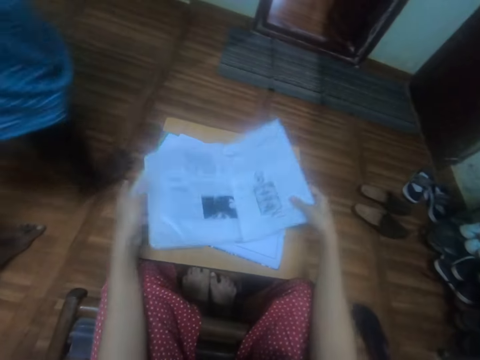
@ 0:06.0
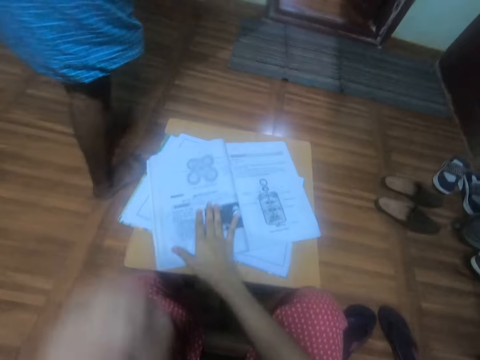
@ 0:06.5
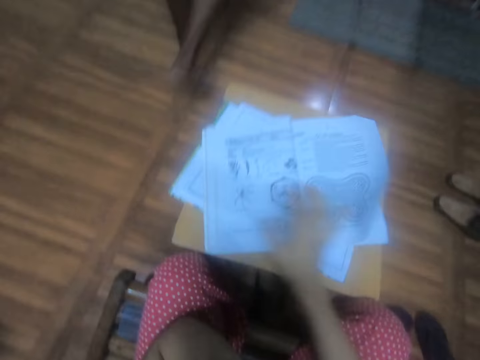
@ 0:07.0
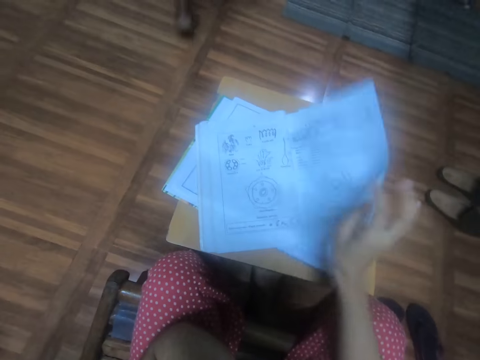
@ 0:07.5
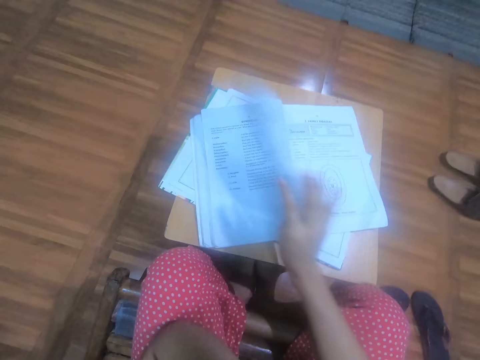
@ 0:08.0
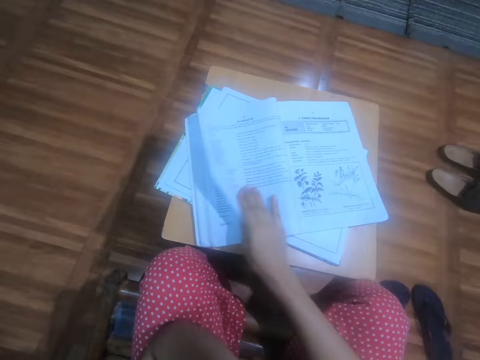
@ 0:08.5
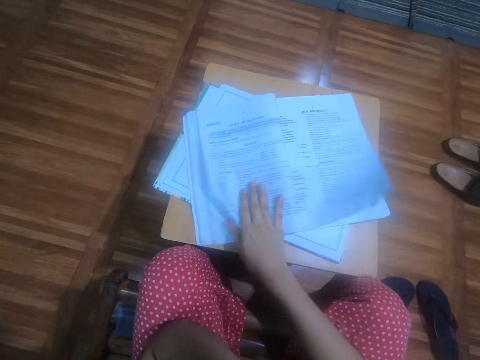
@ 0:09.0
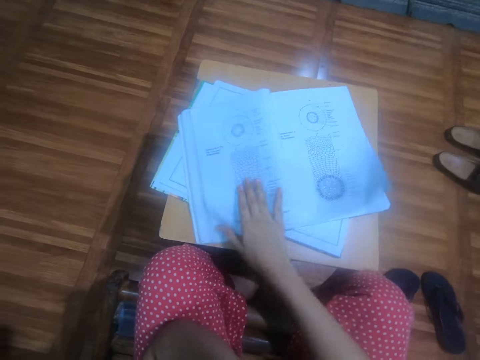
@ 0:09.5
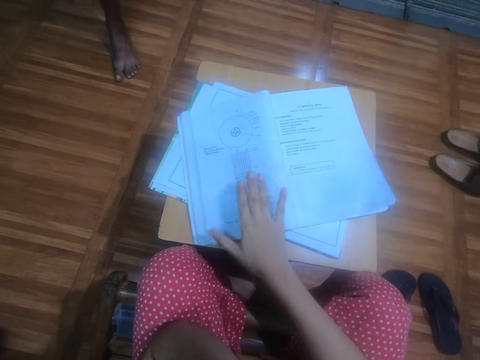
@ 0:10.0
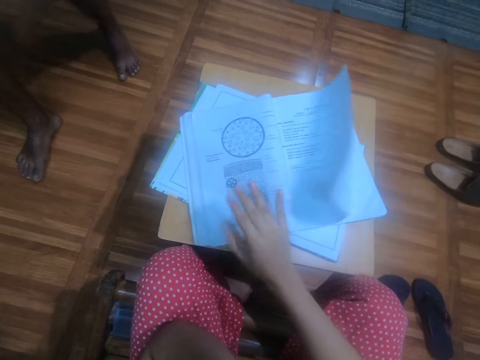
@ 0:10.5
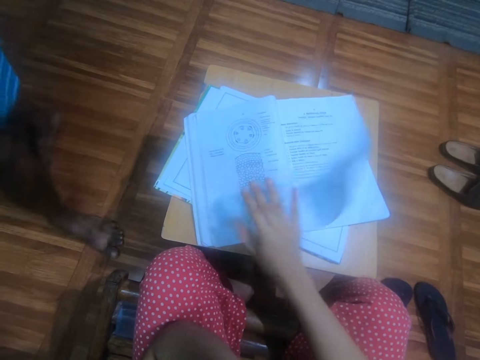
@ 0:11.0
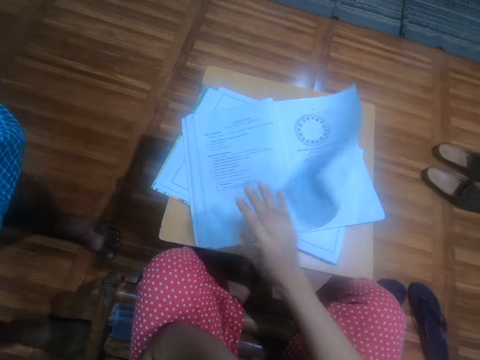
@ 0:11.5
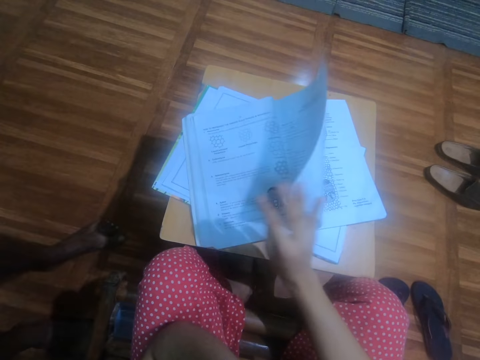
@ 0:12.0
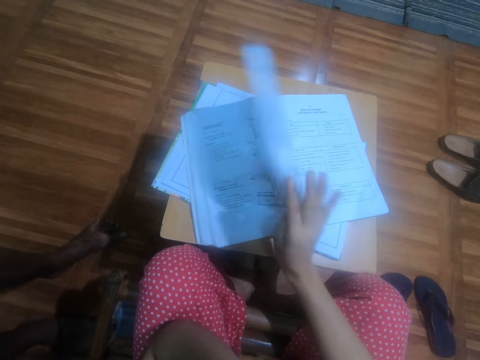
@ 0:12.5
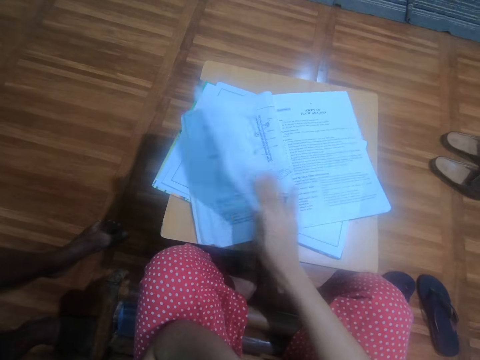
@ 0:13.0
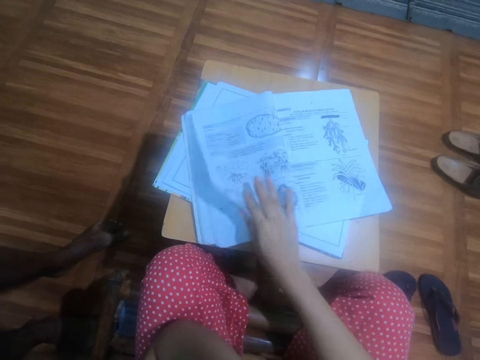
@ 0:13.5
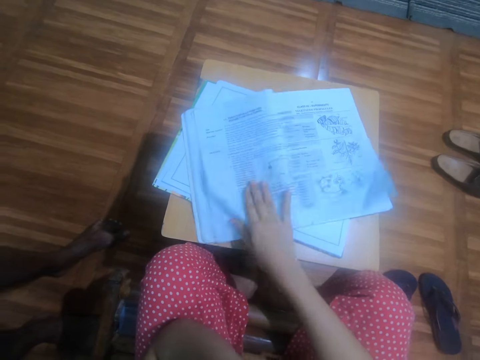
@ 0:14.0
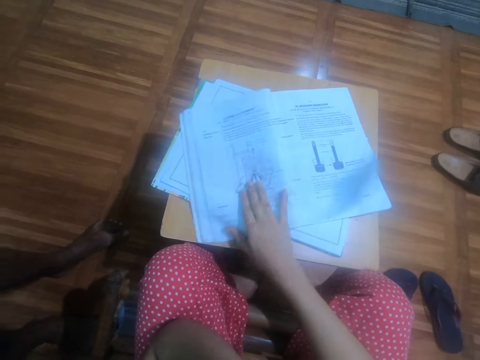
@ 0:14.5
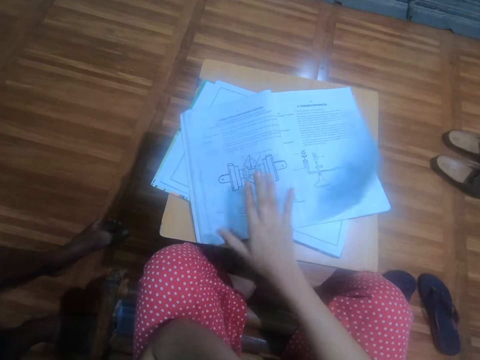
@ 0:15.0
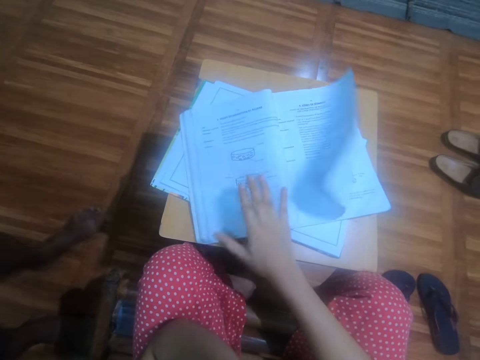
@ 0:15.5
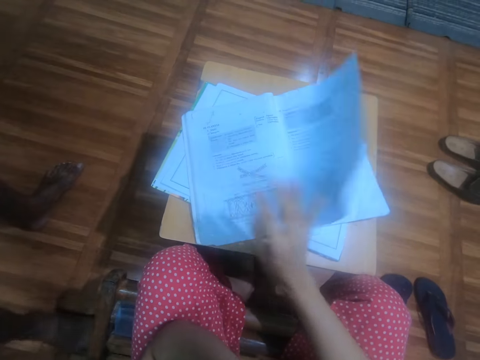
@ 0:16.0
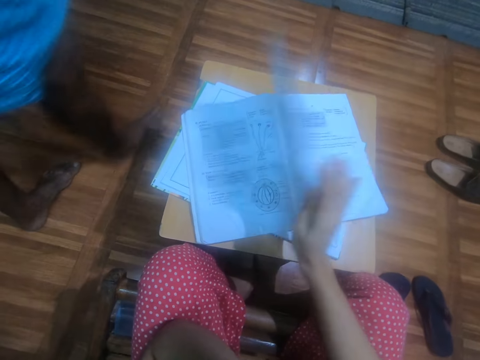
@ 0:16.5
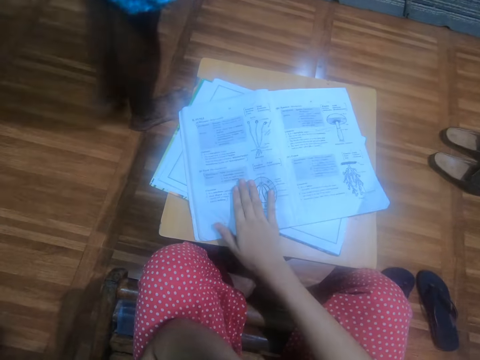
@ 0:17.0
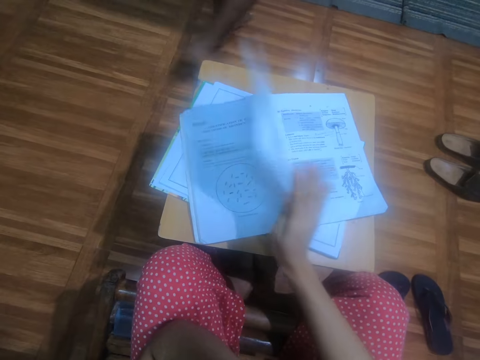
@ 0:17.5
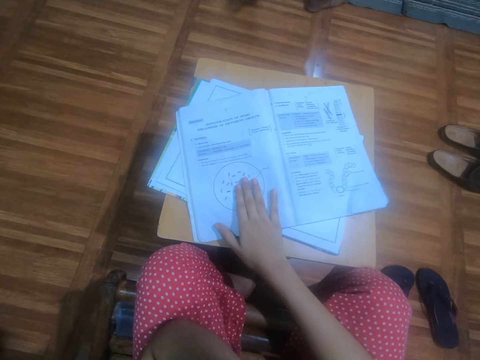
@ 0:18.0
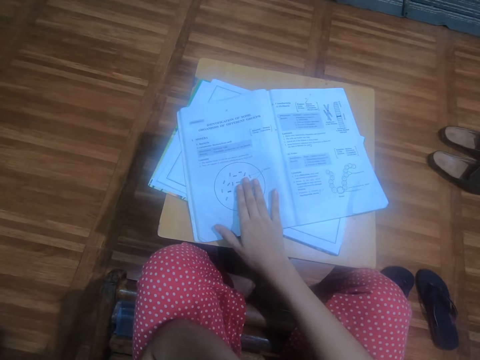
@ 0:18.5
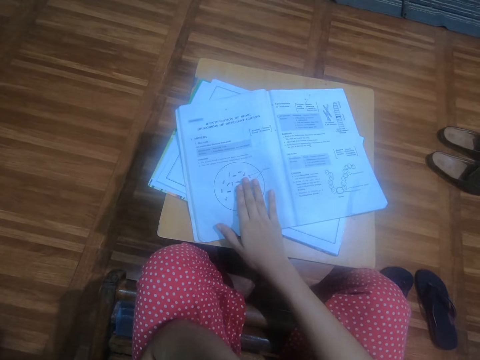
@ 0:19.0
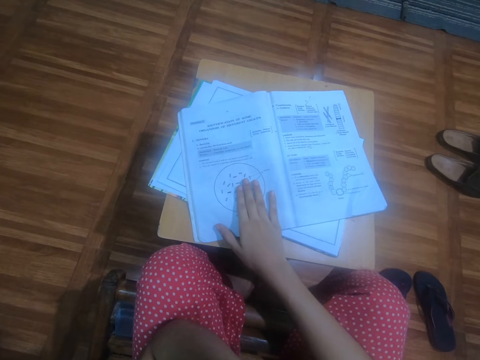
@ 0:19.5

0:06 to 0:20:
The camera wearer drops the book on the book on the stool with both hands. She flips through the pages of the book on the book on the stool with her right hand. A man walks to the camera wearer. The man stops. The man walks away. The man walks past the camera wearer.

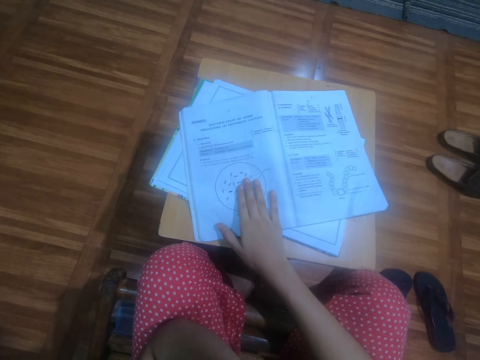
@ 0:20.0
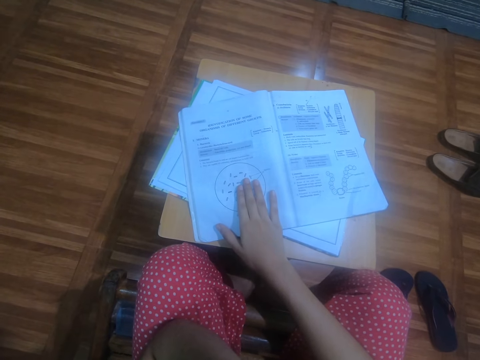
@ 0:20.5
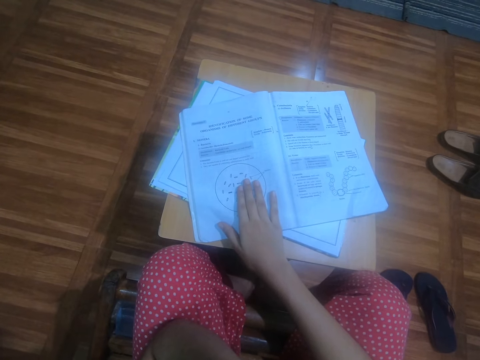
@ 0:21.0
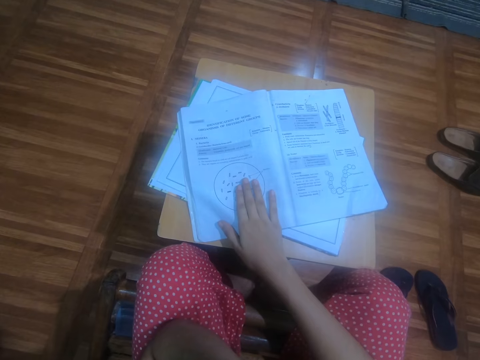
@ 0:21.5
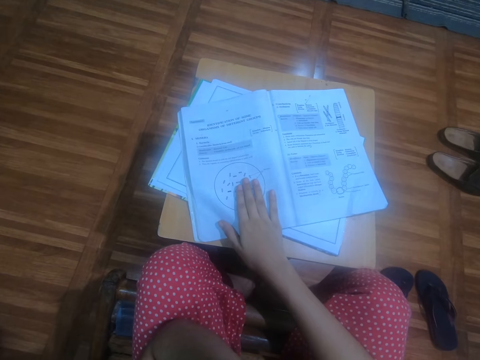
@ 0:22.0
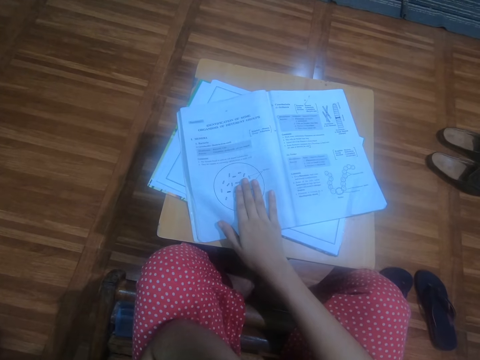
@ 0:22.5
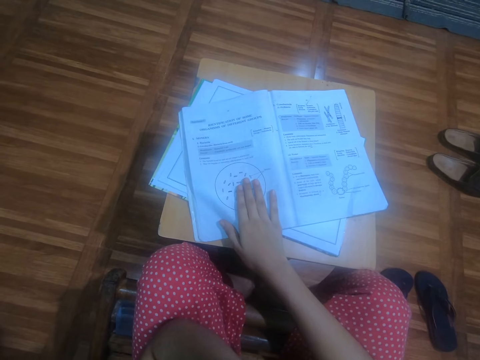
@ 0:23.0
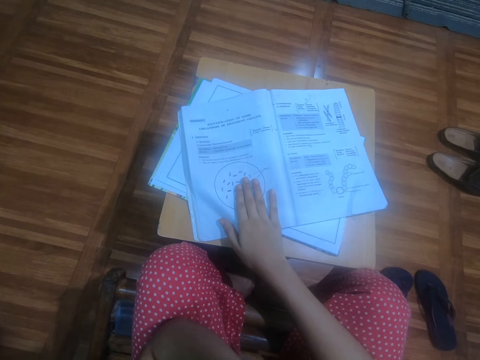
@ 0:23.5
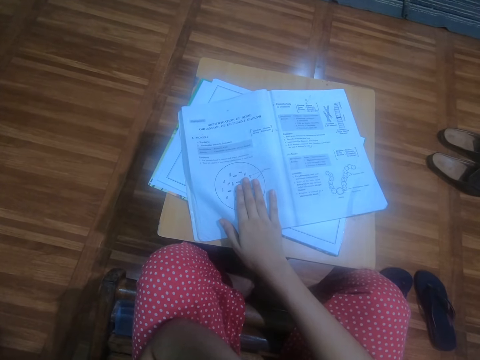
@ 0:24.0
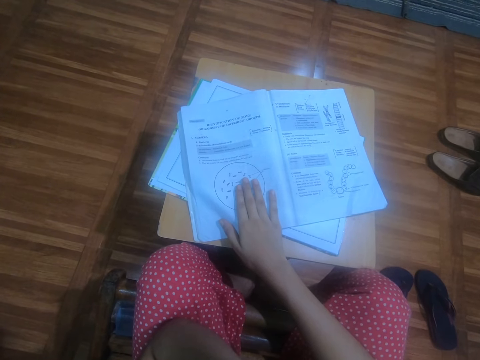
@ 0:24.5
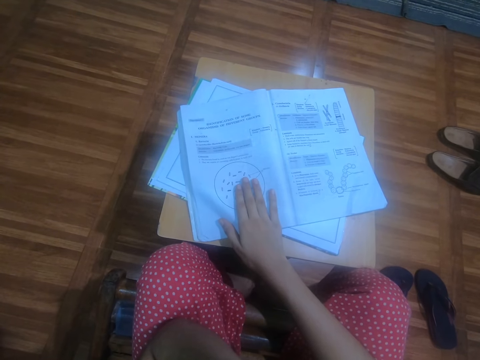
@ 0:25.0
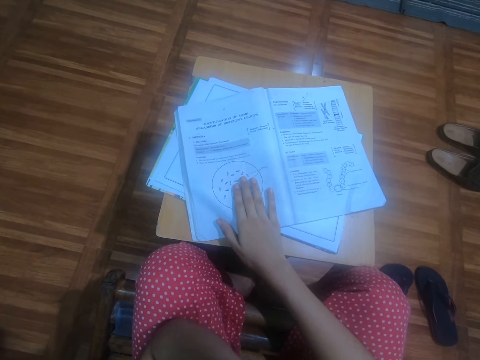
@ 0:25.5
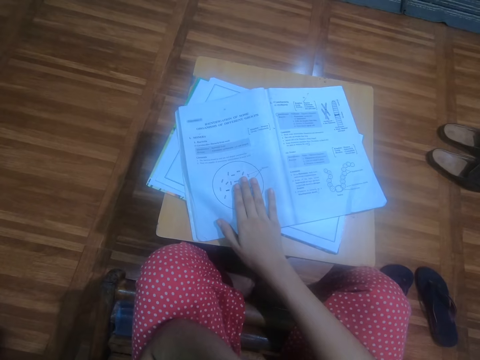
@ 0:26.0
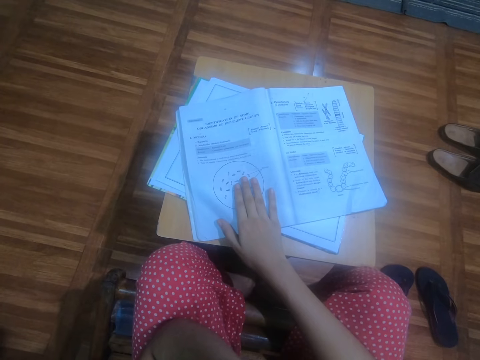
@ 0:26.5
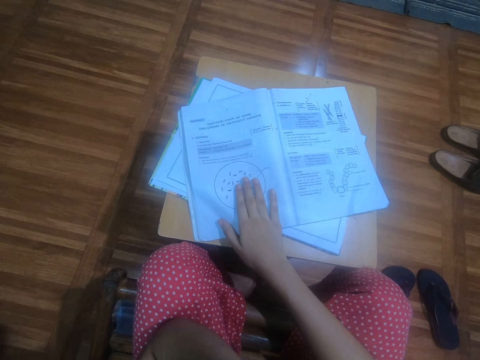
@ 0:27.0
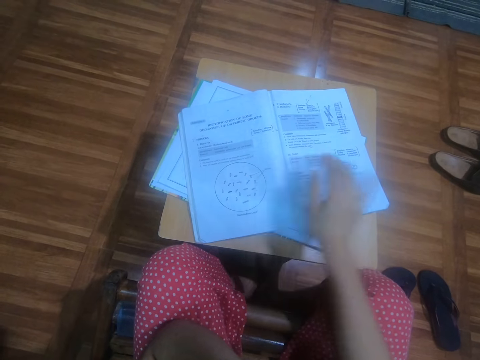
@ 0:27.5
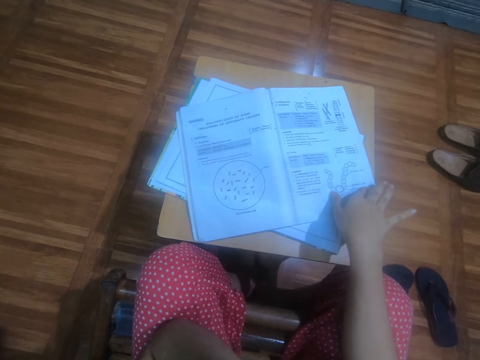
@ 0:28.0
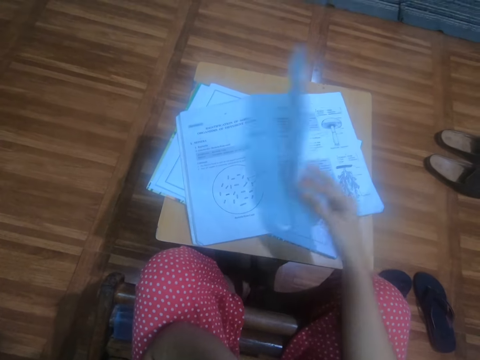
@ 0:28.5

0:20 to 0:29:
The camera wearer flips a page of the book on the book on the stool with her right hand.

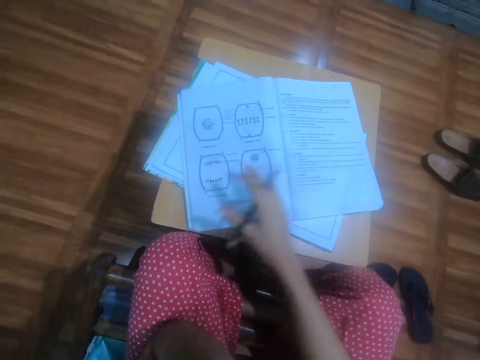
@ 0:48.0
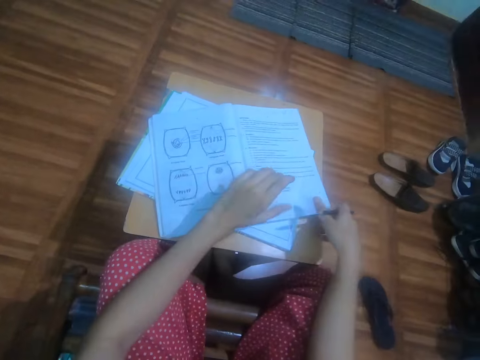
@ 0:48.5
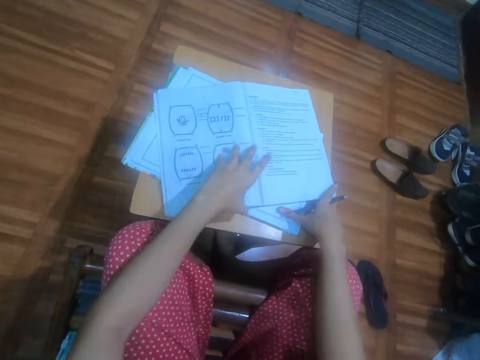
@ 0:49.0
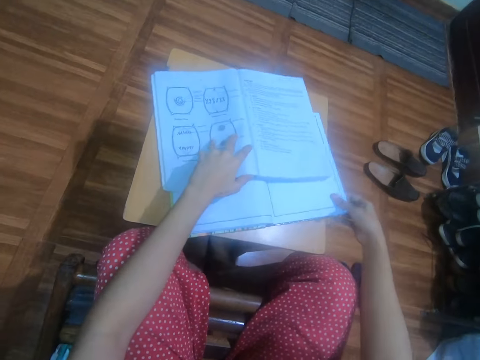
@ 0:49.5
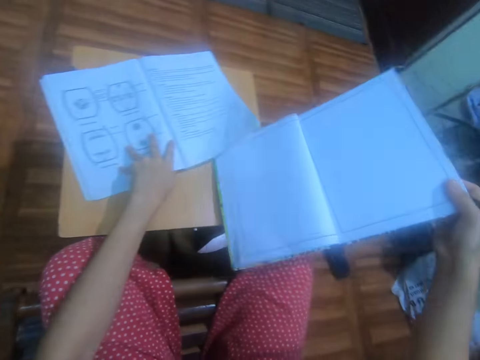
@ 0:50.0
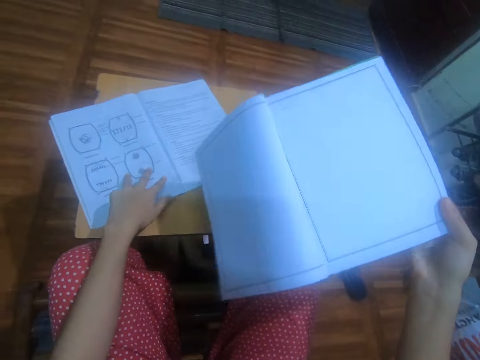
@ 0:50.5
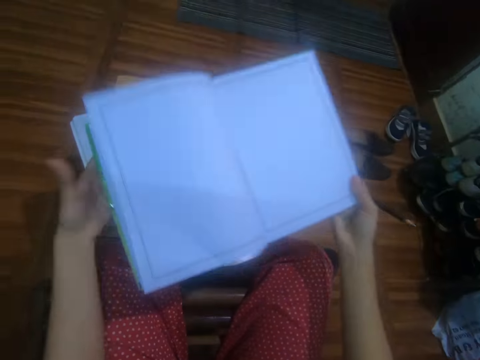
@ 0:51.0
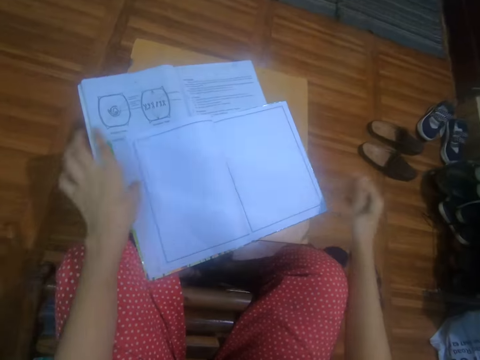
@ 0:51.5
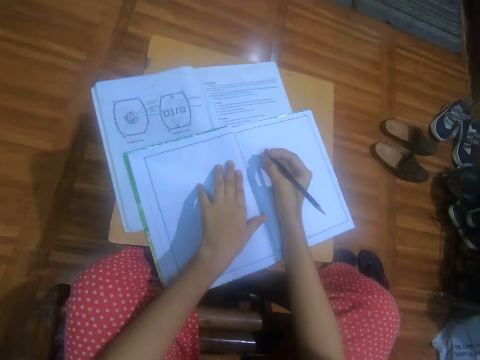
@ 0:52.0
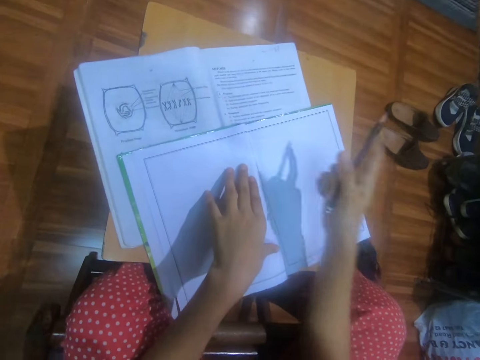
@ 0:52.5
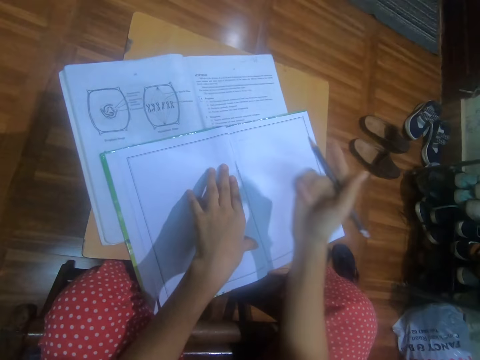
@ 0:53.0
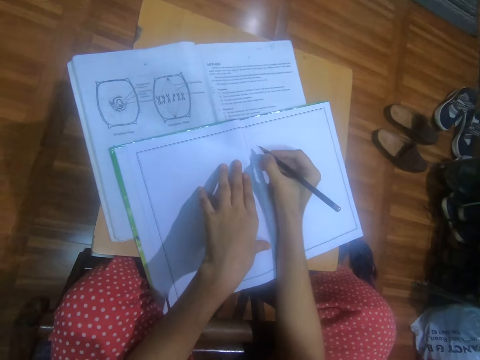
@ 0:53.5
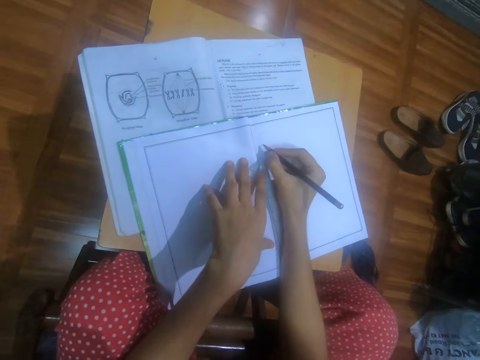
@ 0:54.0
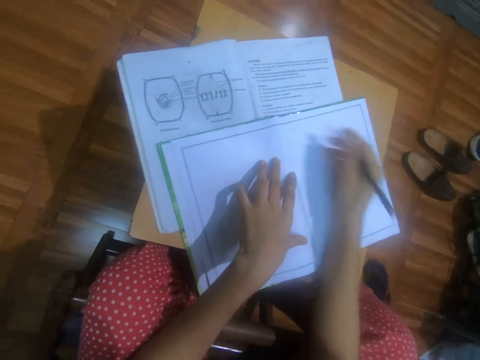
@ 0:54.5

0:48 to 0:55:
The camera wearer picks the book from the stool with her right hand. She pulls the book. She drops the book on the book on the stool with both hands. She turns the pencil over with her right hand. She draws on the book on the book on the stool with the pencil in her right hand. She writes on the book. She adjusts the book on the book on the stool with both hands.
